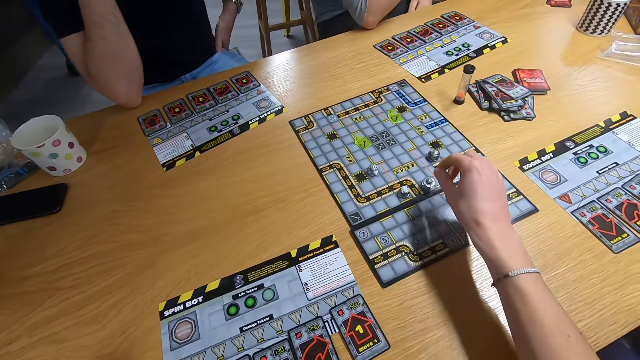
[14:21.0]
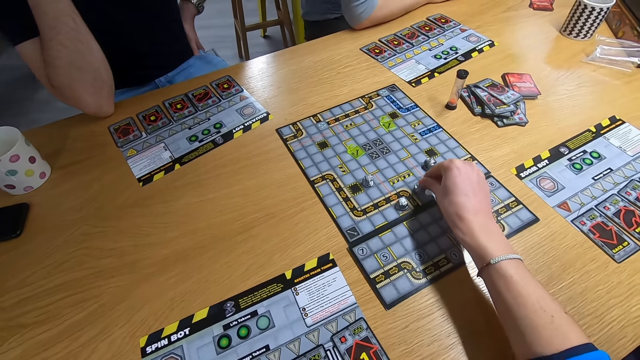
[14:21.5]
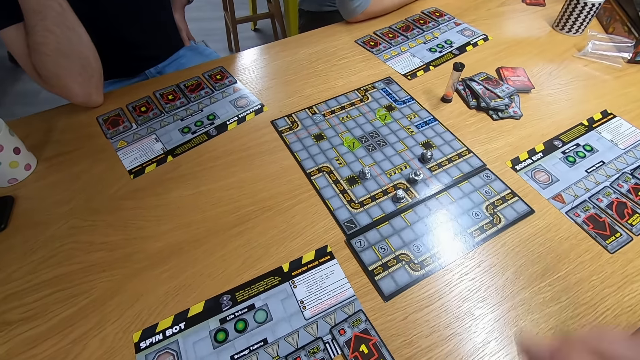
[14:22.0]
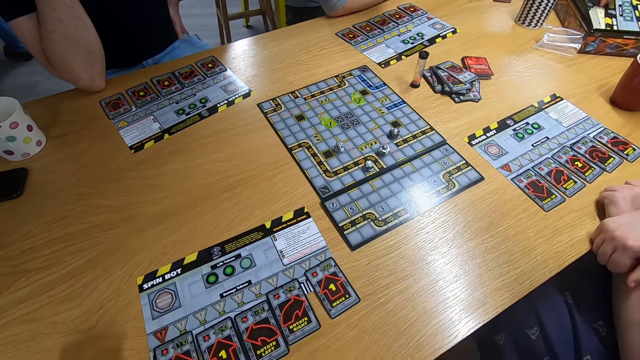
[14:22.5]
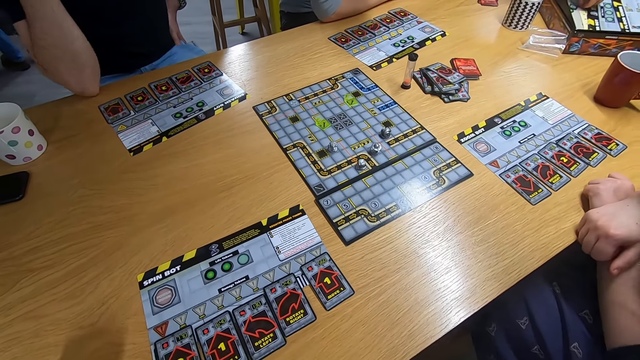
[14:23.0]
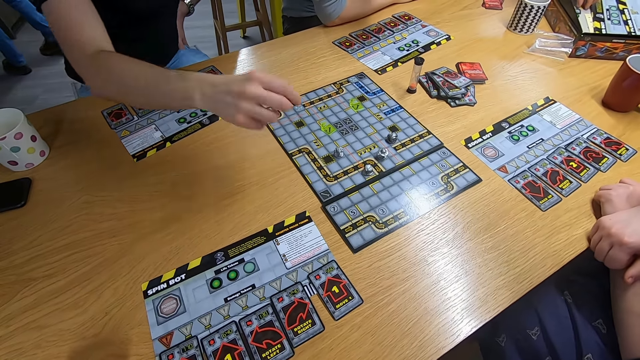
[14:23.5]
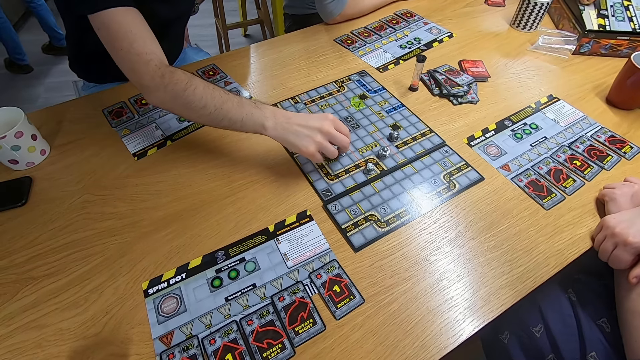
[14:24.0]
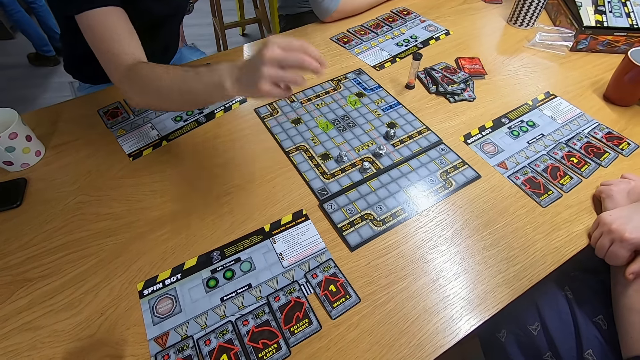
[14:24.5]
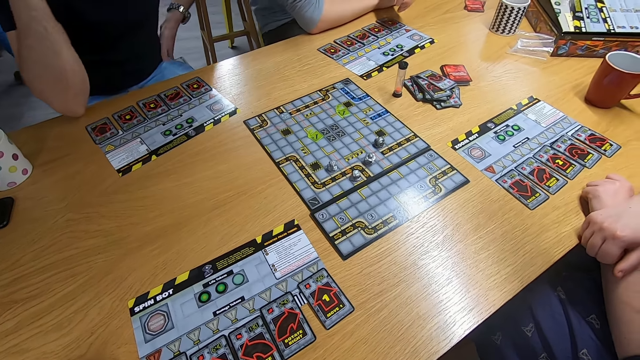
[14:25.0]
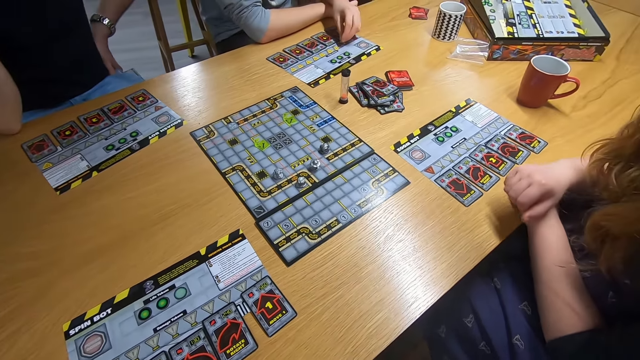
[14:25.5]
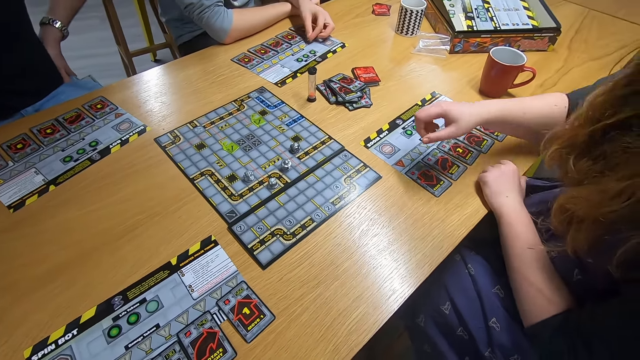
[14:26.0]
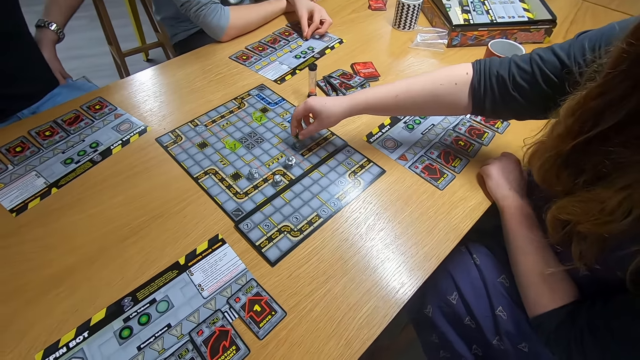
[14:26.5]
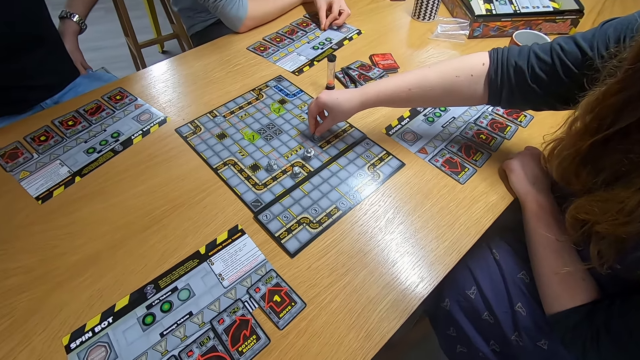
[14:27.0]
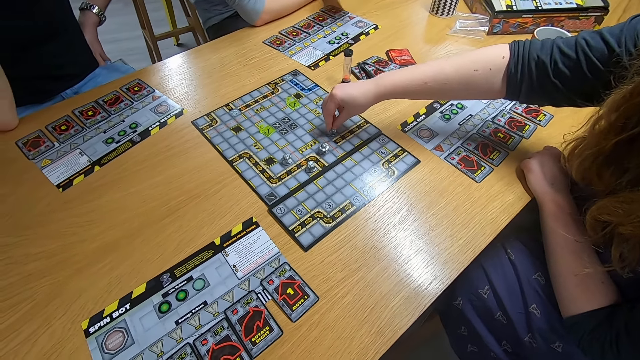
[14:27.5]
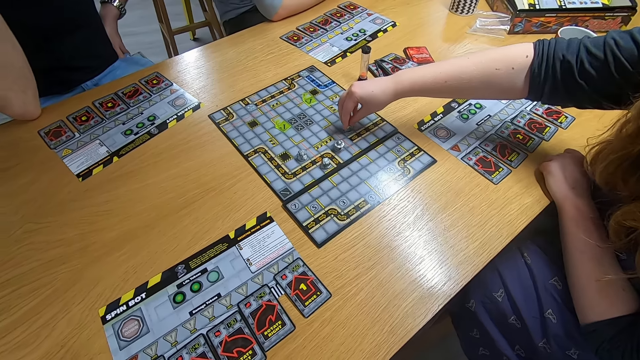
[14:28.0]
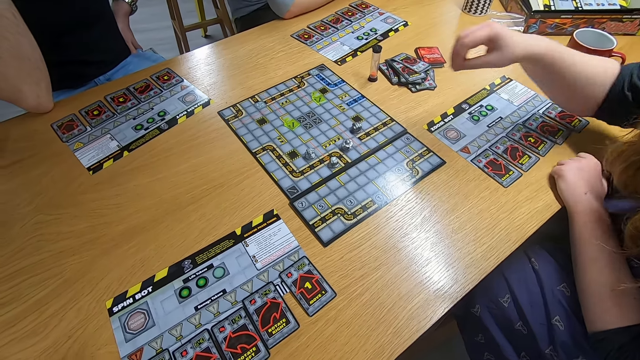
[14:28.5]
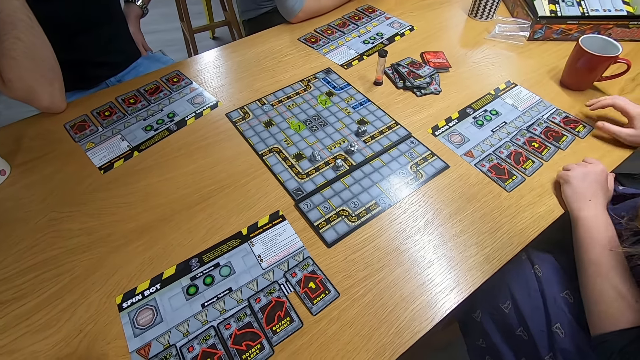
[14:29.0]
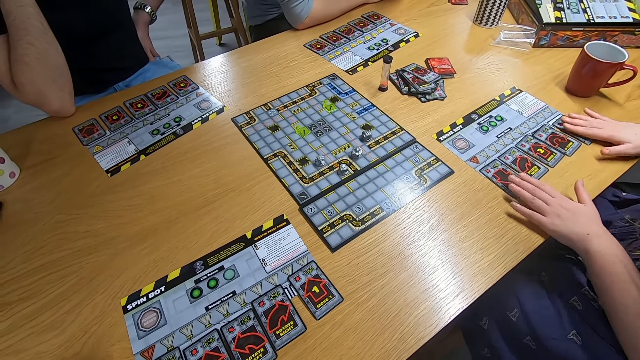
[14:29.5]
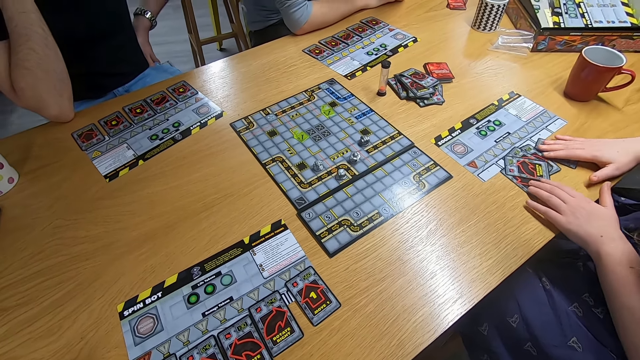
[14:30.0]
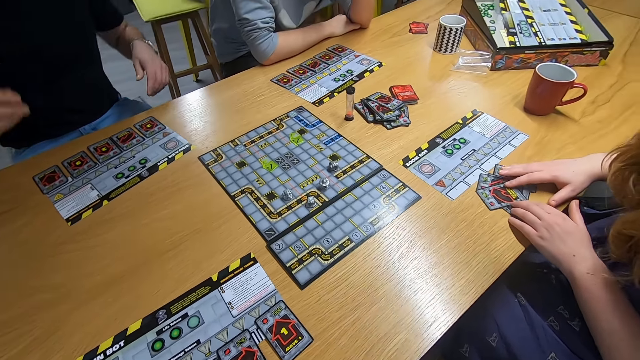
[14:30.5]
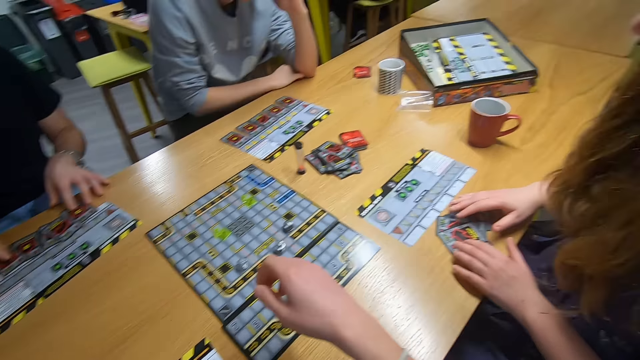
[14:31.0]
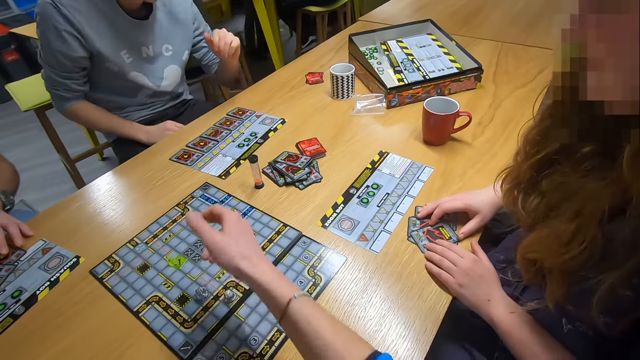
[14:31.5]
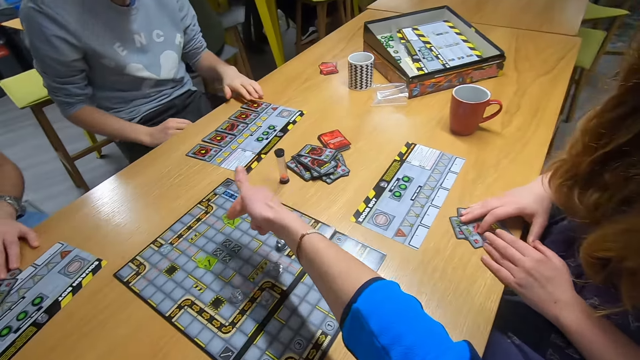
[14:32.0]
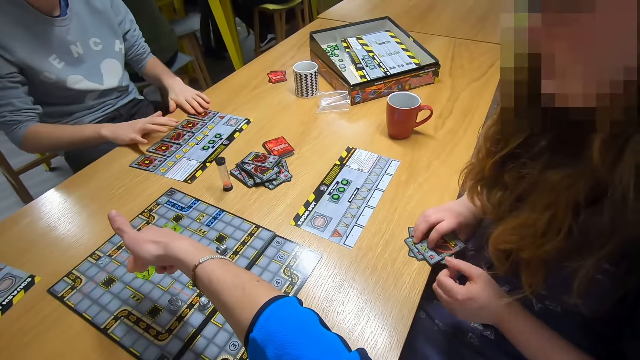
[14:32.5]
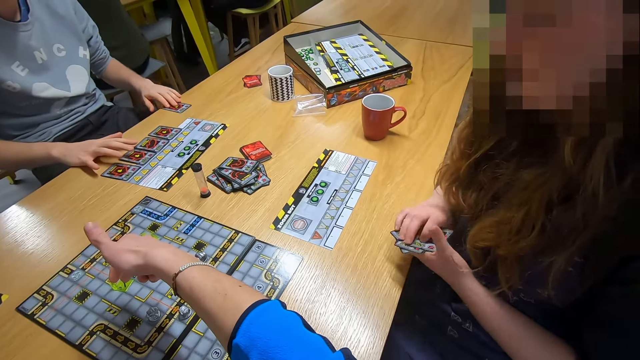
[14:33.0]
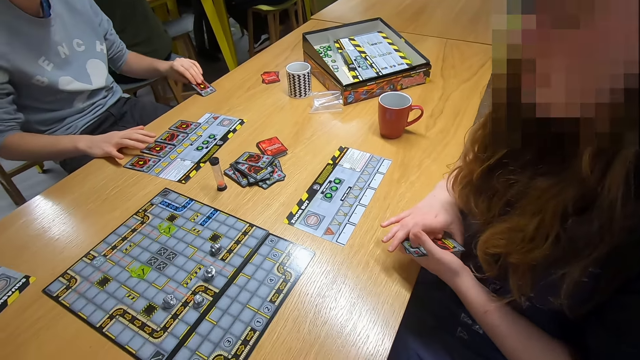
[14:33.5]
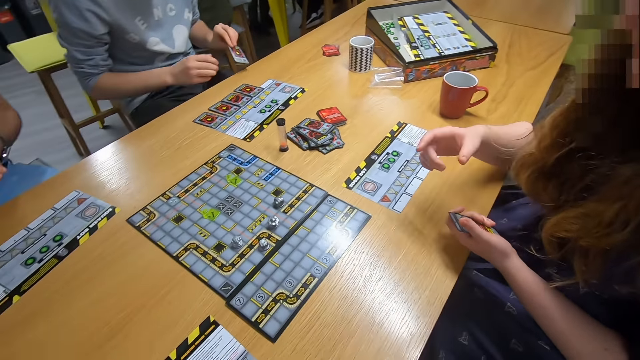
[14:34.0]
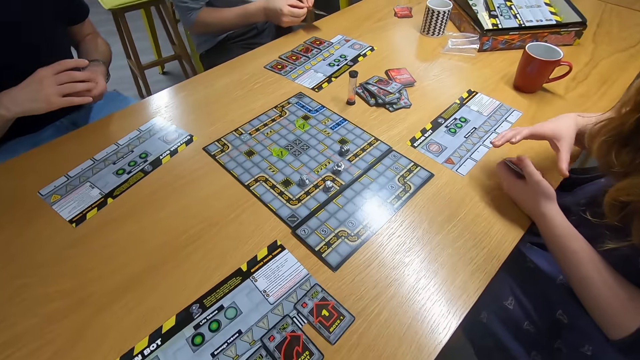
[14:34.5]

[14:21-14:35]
The camera wearer plays the board game and stares at the board game. A man swings the right hand and plays the board game. A lady swings the right hand and plays the board game. The lady picks the cards with both hands. The man picks the cards with both hands. The camera wearer swings the right hand. Another man picks the card with the left hand.

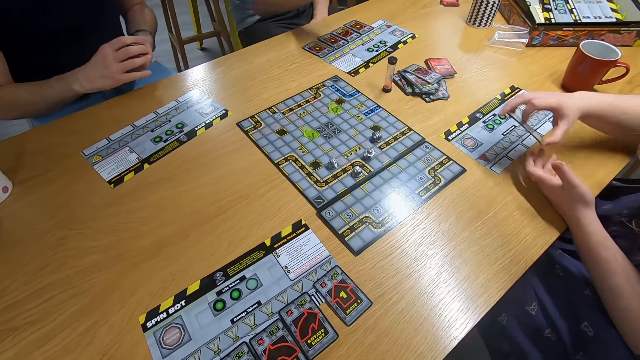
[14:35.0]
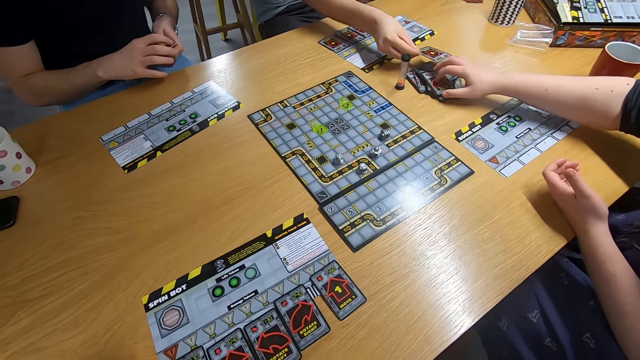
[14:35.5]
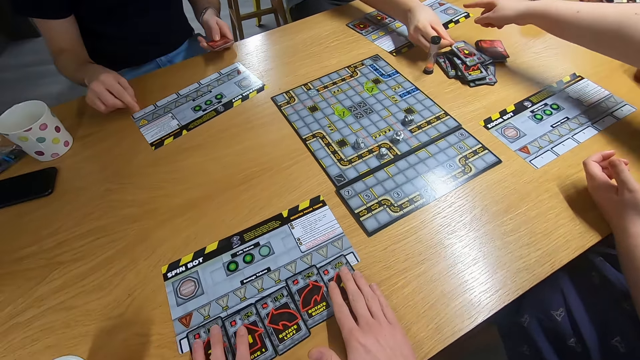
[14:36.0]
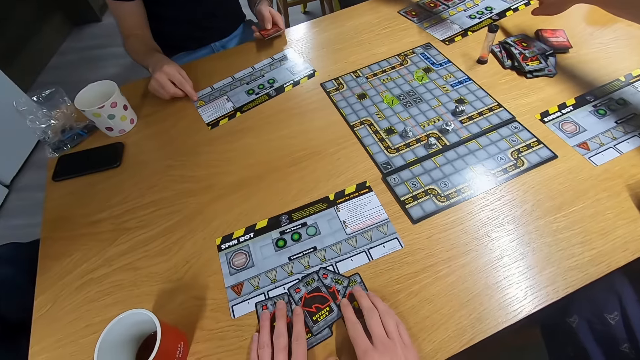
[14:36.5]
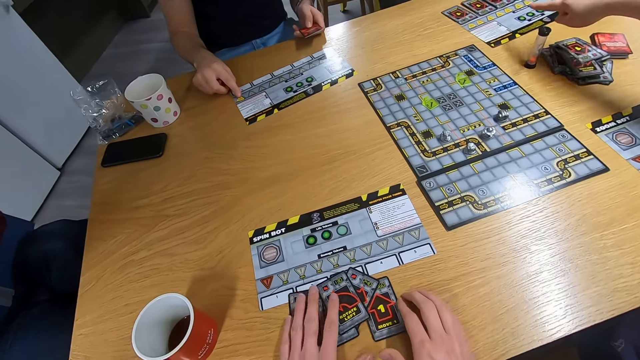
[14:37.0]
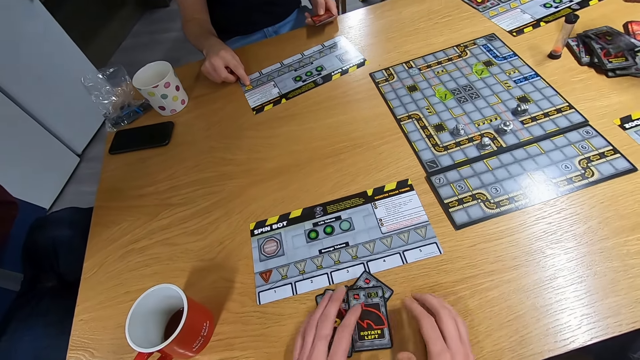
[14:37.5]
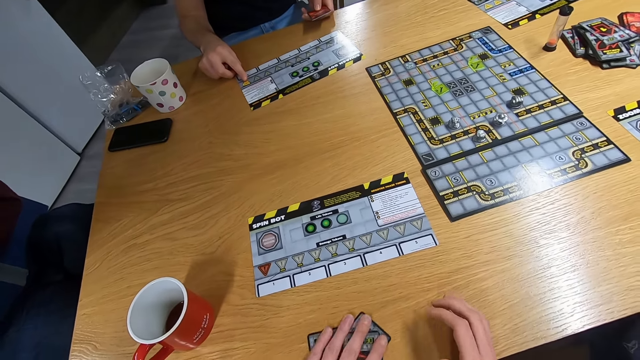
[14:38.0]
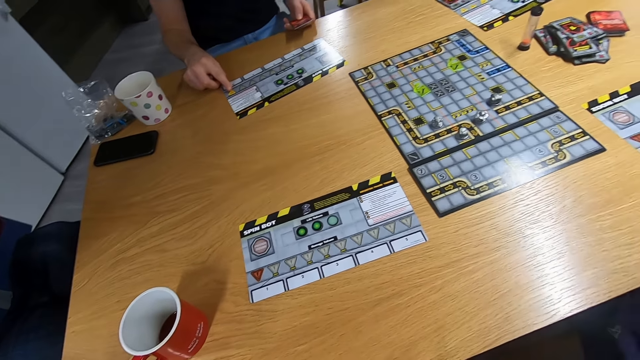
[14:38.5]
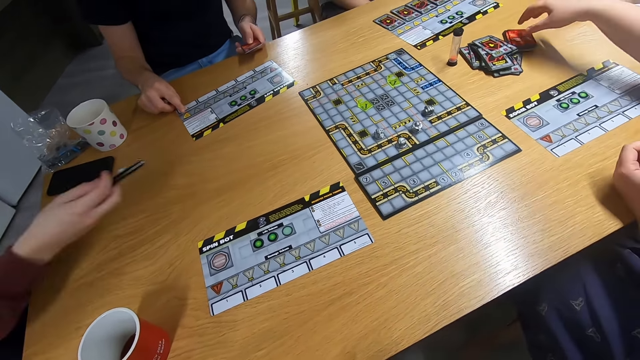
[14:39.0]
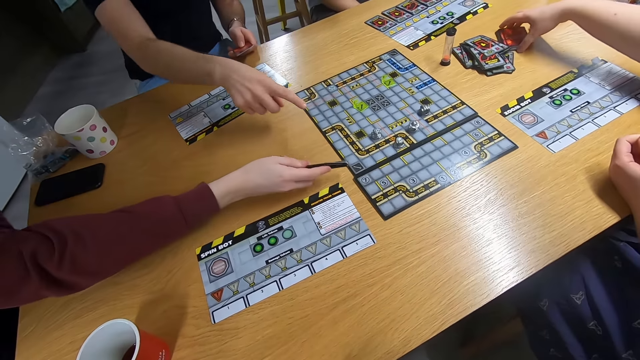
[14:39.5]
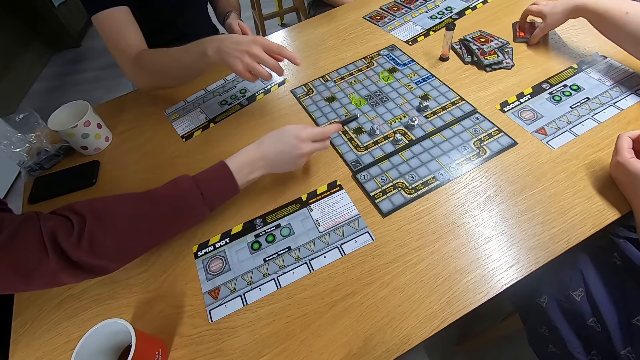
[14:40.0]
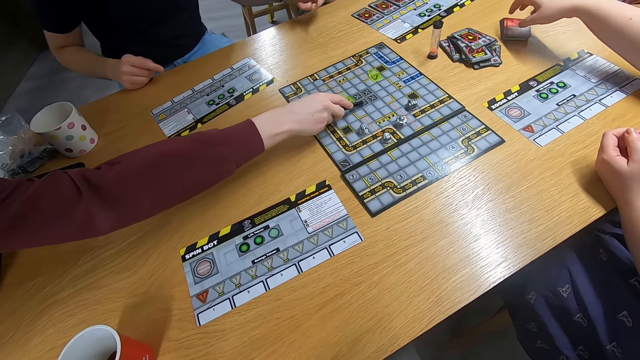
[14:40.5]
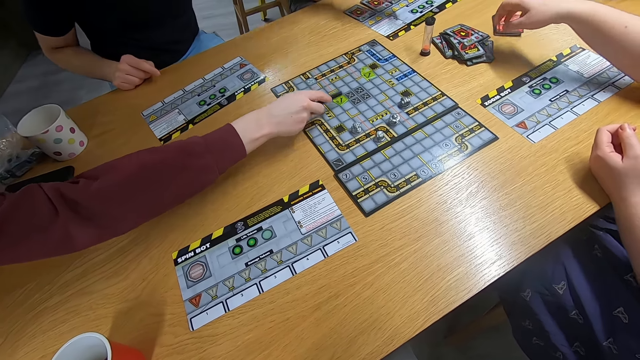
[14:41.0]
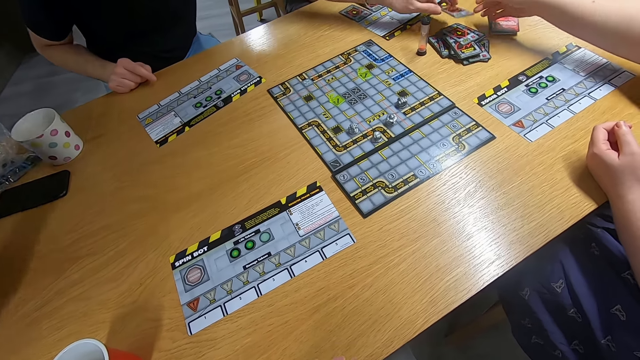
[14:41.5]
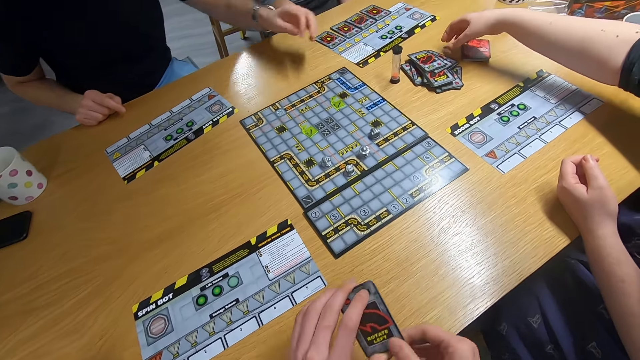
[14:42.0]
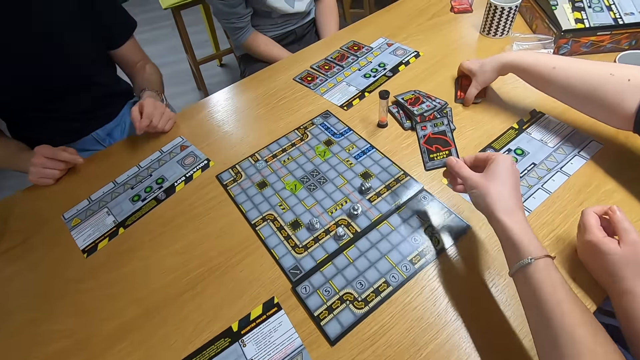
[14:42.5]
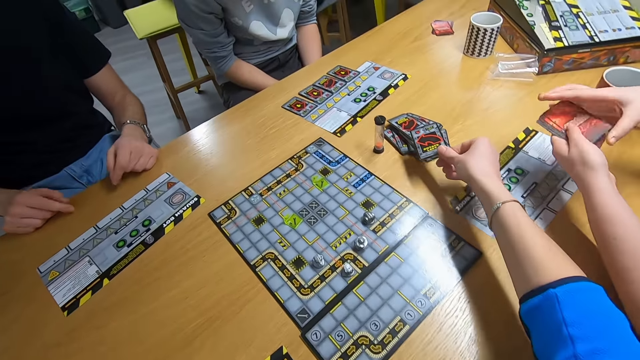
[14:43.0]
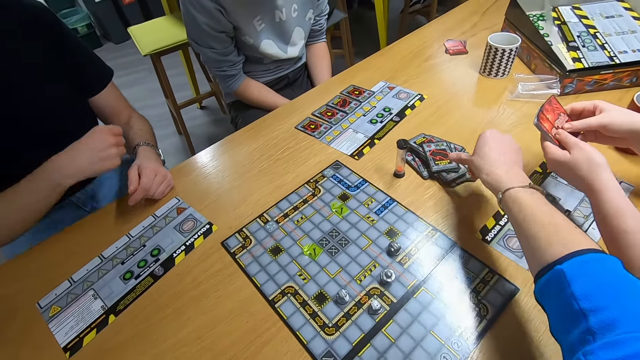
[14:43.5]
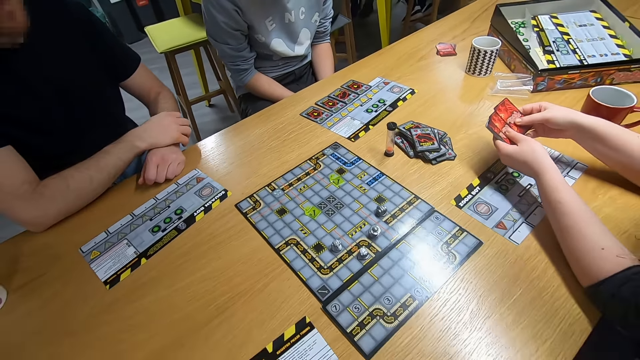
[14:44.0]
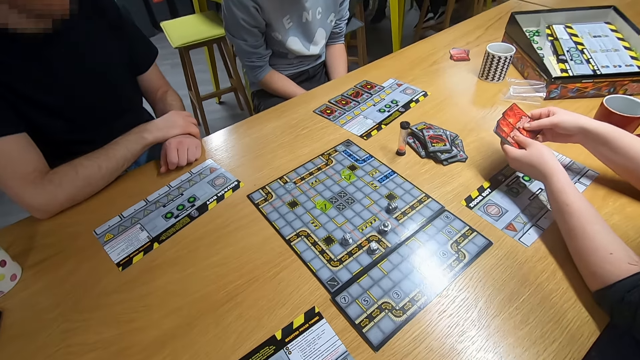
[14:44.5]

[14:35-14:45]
A man drops the cards on the desk. A lady drops the cards on the desk. The camera wearer picks the cards with both hands. Another man swings the right hand. A third man swings the right hand. The lady picks the card with the right hand. The third man drops the card on the desk. The camera wearer swings the right hand. They drop the cards on the desk. The lady shuffles the cards.
